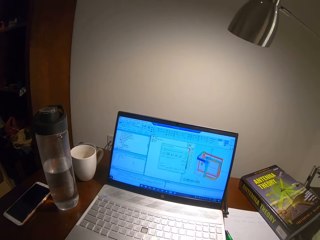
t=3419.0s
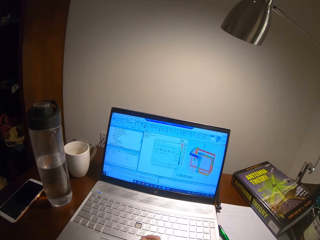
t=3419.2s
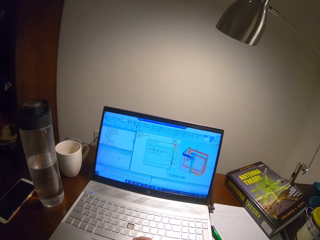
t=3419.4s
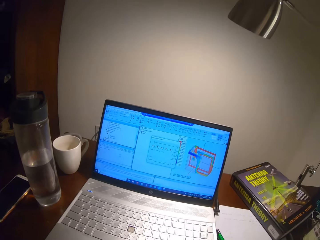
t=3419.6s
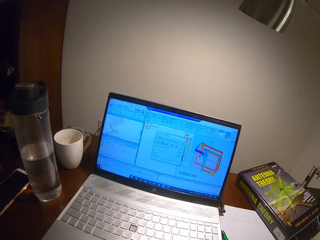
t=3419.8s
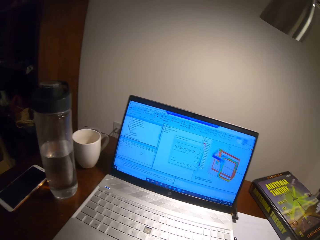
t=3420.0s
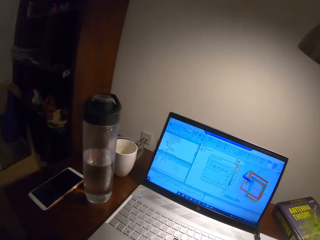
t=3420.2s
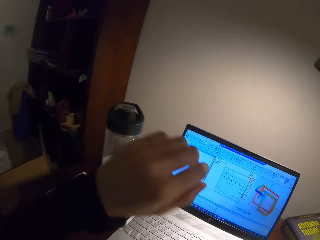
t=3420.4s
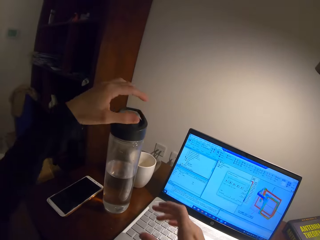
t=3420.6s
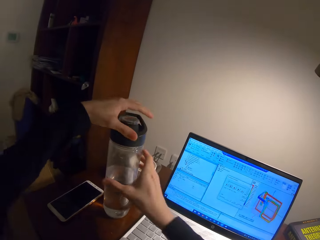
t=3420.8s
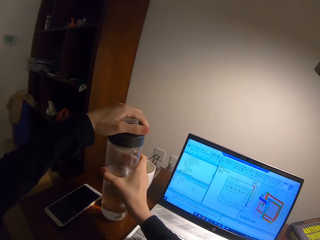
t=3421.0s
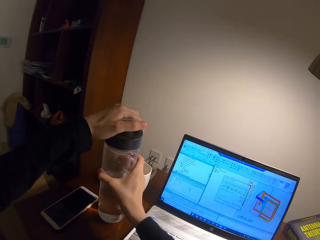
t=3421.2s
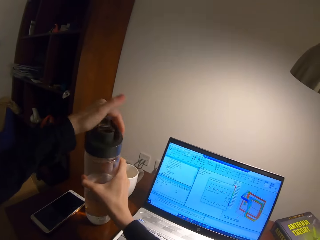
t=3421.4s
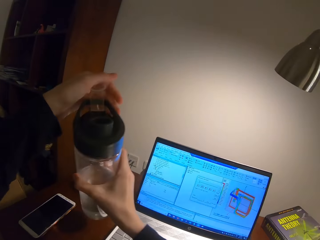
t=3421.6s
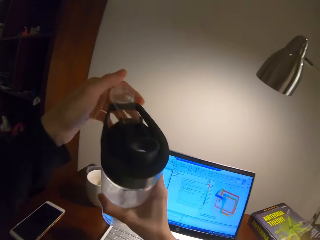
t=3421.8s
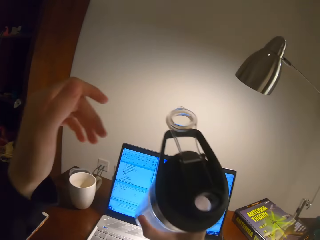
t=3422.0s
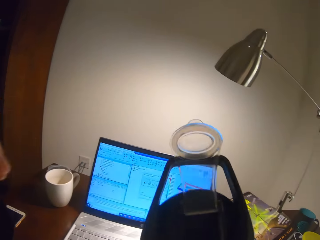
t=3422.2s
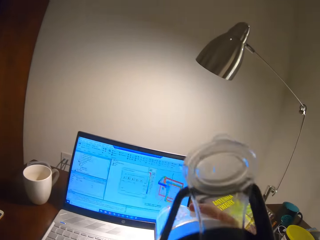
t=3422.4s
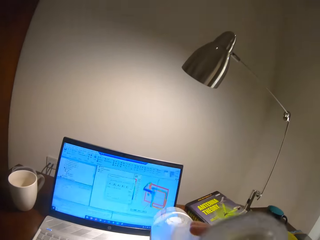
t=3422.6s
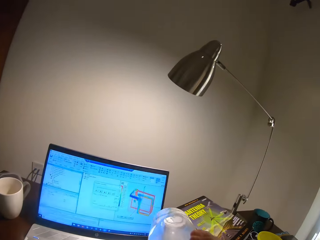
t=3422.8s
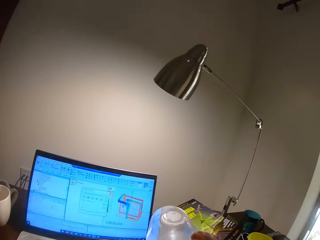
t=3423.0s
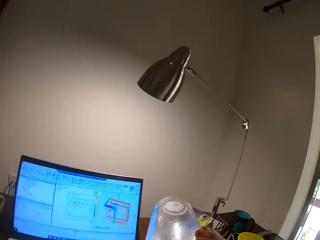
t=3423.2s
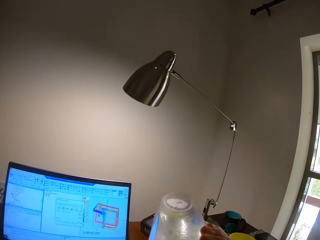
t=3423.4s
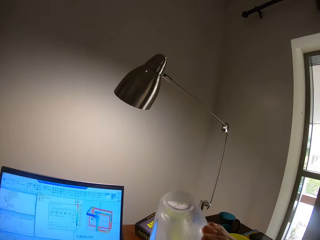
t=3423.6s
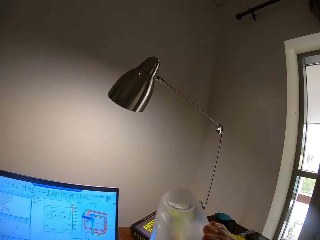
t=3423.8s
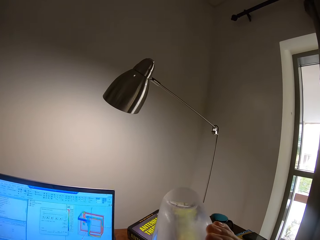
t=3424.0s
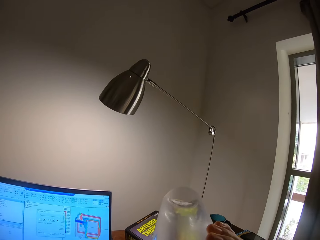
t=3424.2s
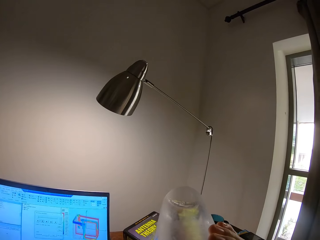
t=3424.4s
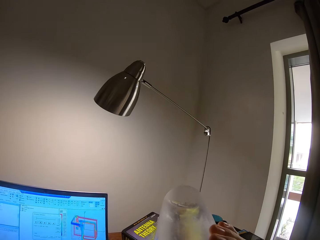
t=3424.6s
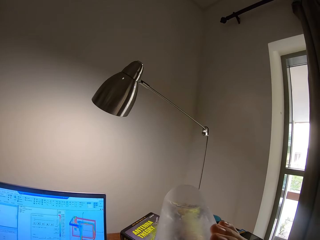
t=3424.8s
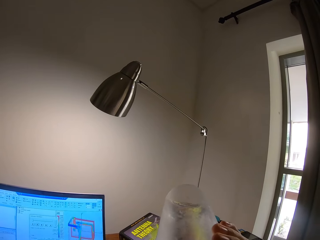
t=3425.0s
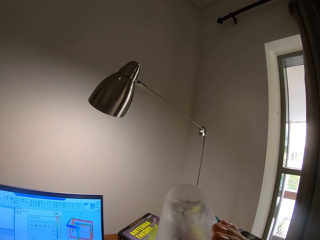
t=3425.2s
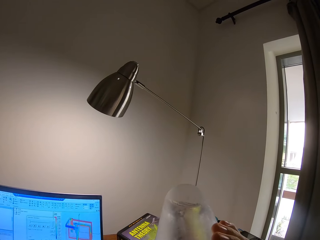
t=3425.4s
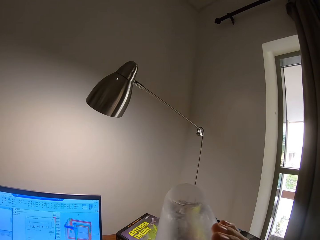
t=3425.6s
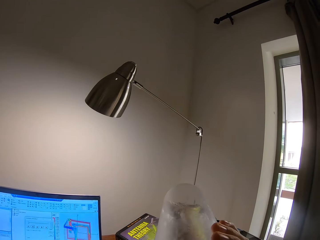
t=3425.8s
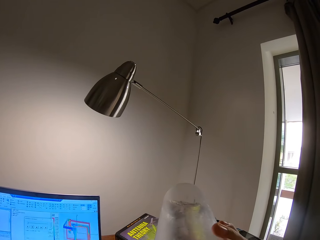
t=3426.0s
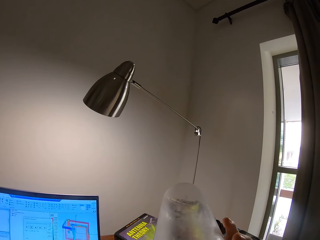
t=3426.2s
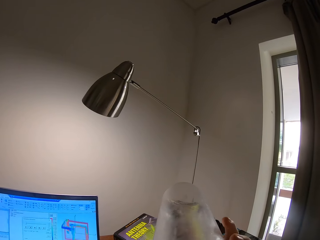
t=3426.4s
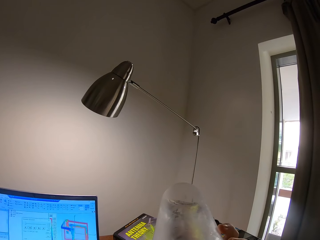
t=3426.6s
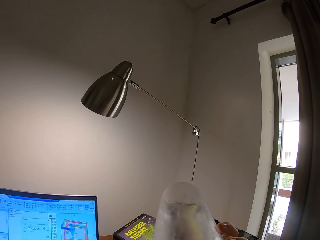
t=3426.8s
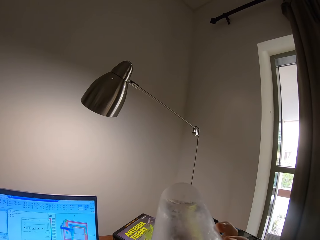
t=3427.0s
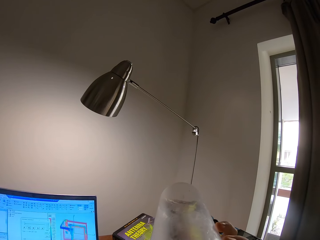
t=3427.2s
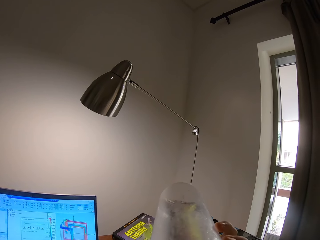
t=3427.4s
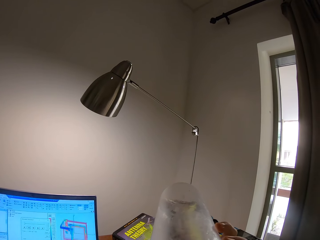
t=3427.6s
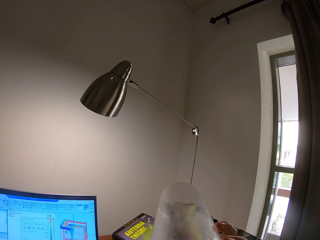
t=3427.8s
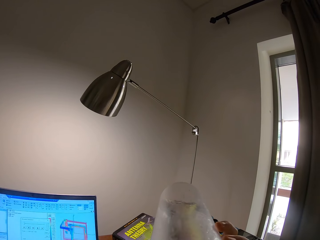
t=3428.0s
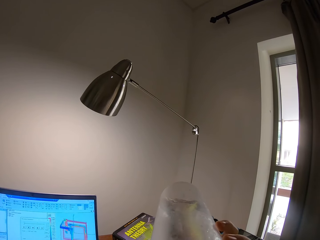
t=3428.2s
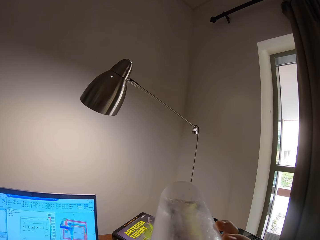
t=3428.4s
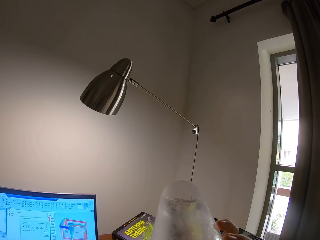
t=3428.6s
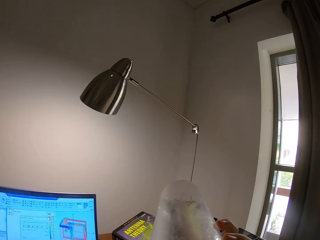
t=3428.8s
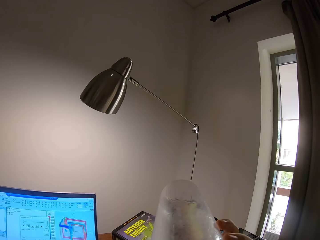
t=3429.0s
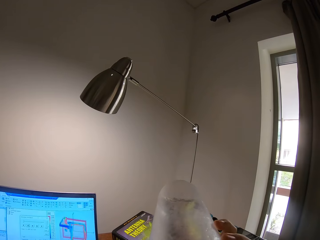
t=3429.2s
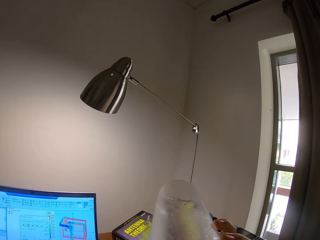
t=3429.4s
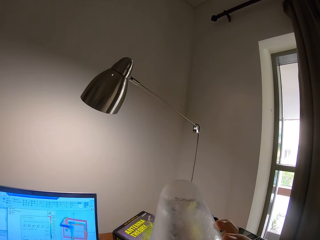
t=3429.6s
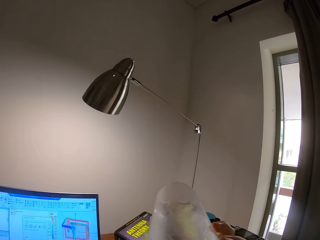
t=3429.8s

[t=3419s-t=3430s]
The camera wearer picks a water bottle on the table. They open the water bottle. They drink water.

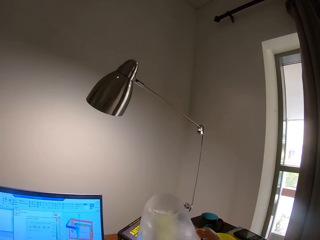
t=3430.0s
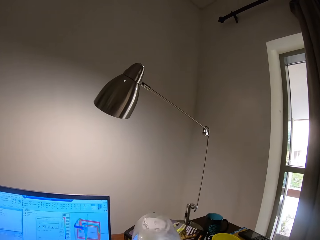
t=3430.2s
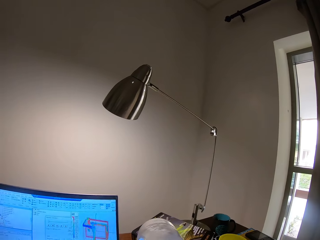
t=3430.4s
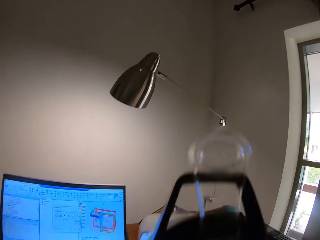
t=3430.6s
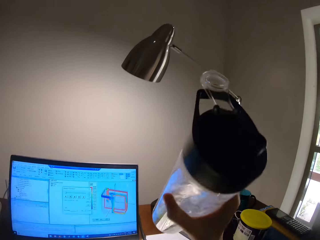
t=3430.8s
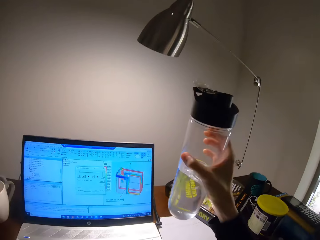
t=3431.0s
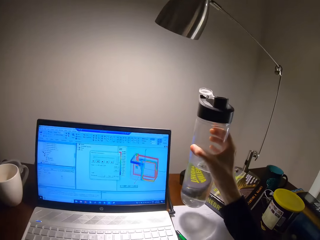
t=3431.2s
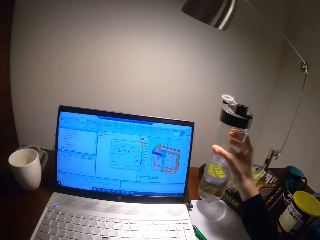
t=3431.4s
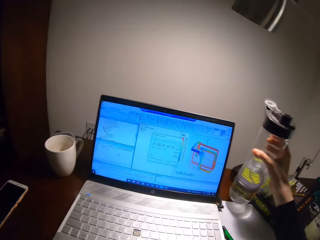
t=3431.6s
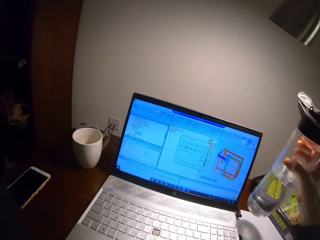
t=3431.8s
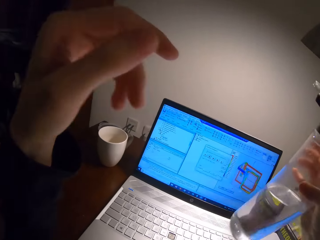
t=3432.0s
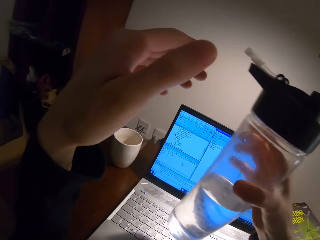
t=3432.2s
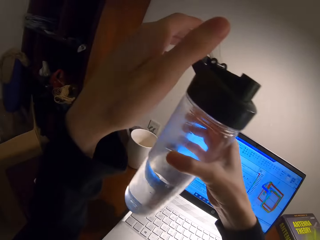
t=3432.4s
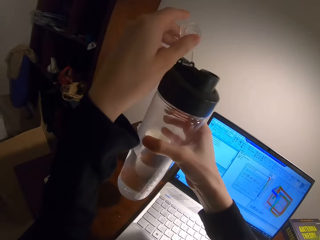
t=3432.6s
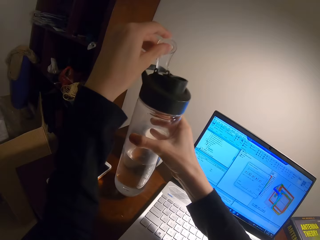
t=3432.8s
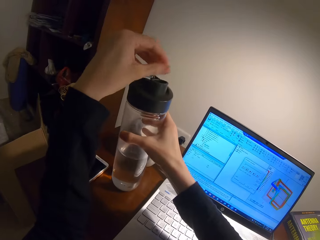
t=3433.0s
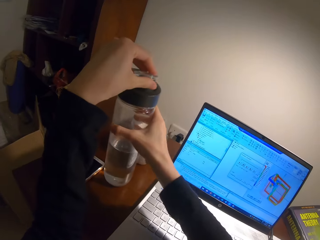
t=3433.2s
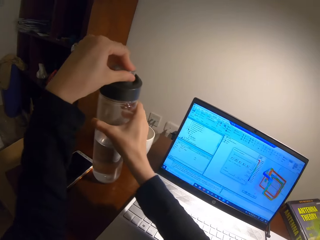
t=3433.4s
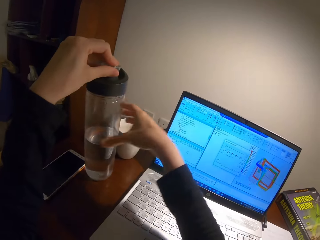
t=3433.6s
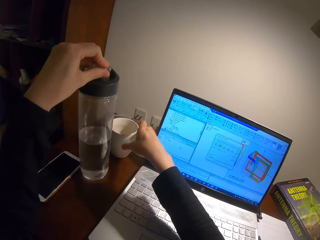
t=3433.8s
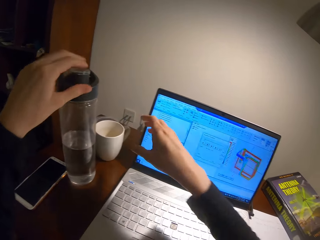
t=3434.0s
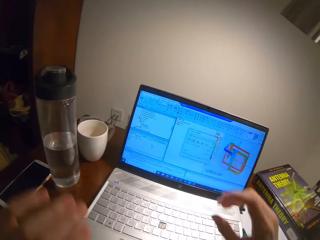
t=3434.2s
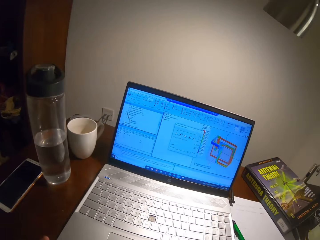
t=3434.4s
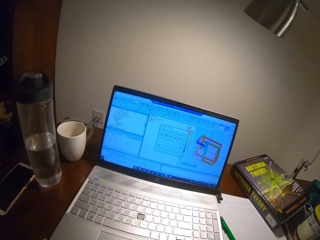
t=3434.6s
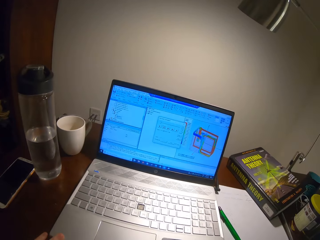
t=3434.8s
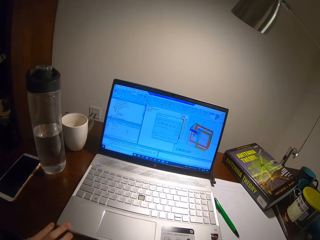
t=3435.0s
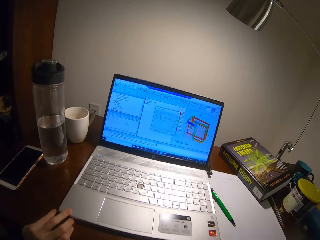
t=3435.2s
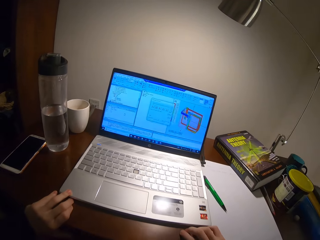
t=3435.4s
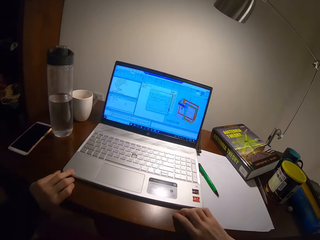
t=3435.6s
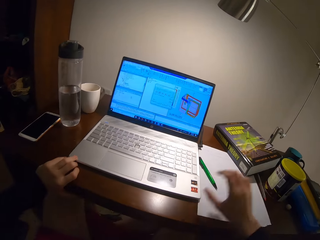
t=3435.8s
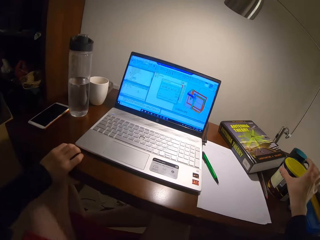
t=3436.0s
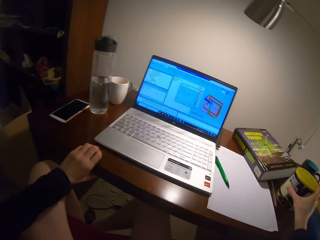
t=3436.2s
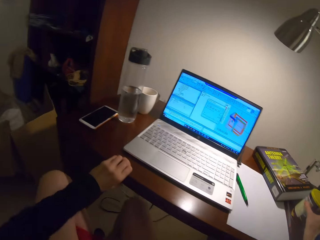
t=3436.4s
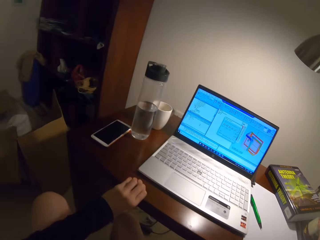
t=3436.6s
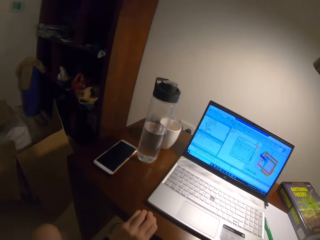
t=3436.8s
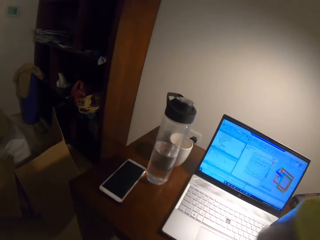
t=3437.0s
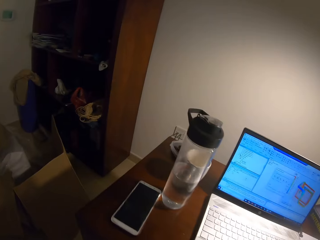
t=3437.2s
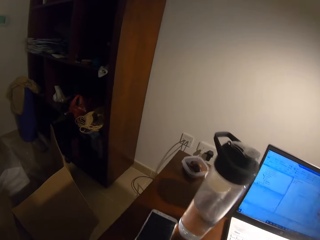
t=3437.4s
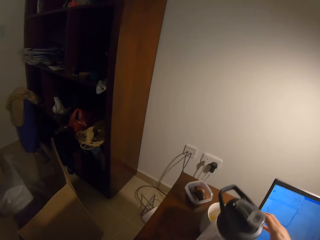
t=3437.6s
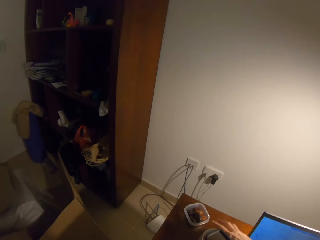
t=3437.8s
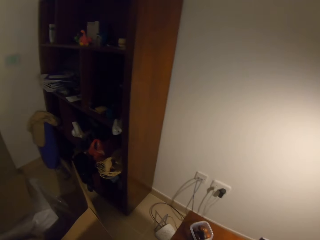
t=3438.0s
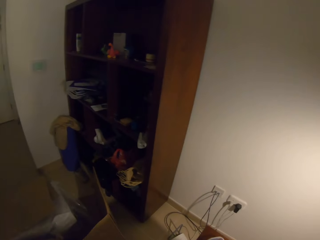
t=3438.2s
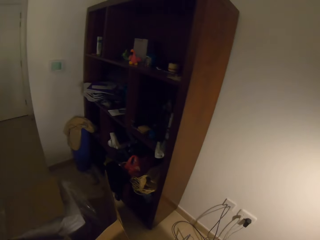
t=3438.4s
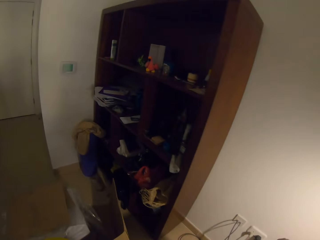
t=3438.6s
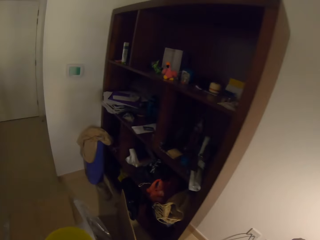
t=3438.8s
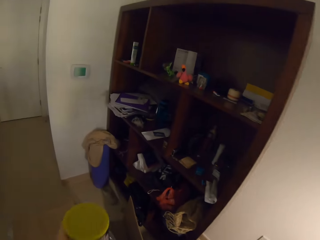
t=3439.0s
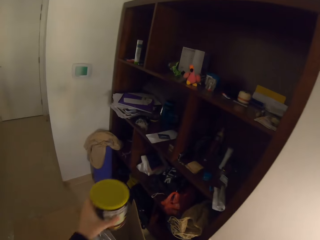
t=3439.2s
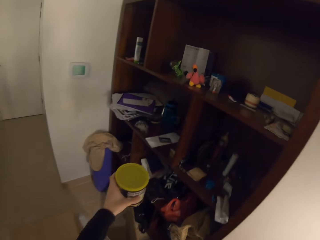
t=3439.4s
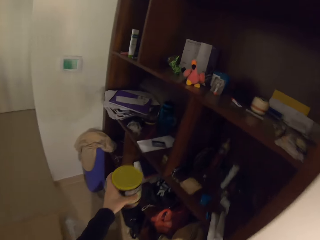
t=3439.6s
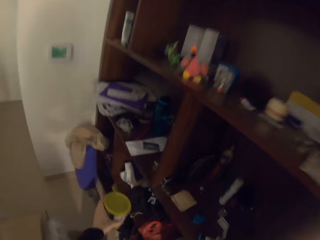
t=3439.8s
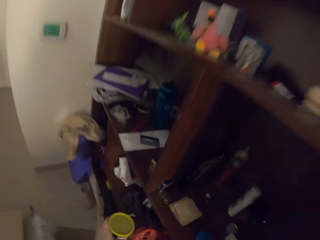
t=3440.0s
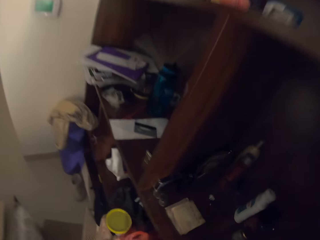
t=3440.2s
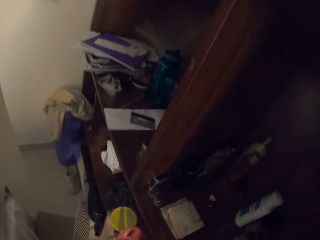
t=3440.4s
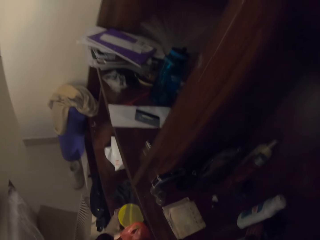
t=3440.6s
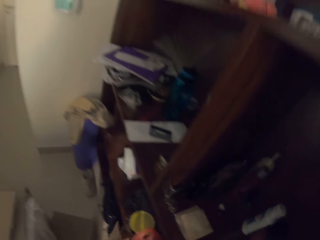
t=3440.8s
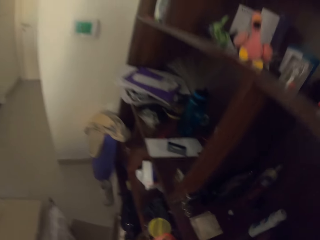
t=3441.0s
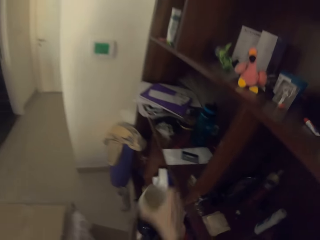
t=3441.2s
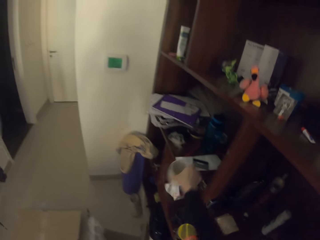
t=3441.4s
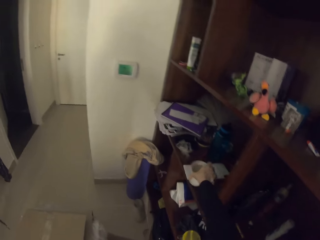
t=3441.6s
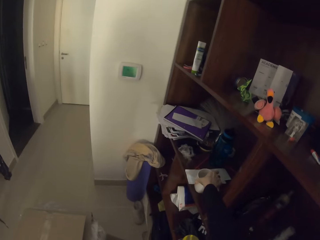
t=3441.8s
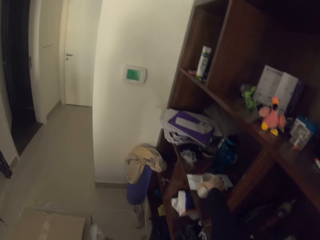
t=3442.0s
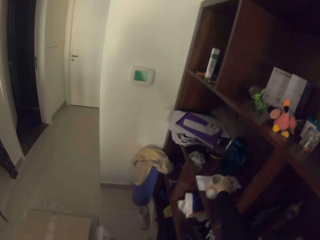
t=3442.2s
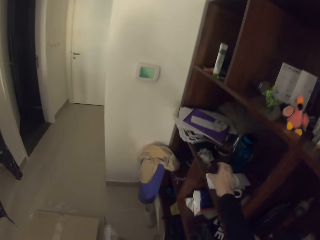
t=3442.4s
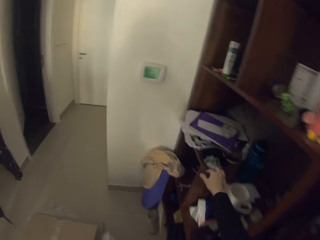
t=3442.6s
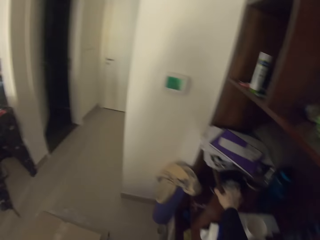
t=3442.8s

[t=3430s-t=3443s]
The camera wearer closes the bottle. They place the water bottle on the table. They pick the tin on the table. They pick a cup on the table. They take the water bottle. They put the tin in a drawer or on the shelf. They put the cup in the drawer or on the shelf.
